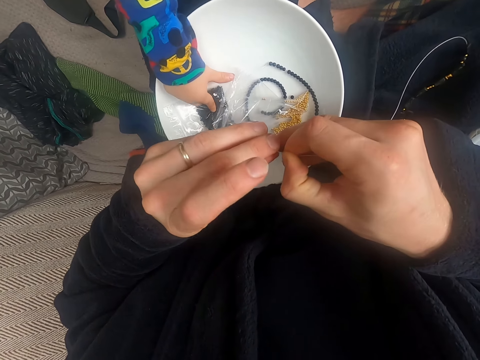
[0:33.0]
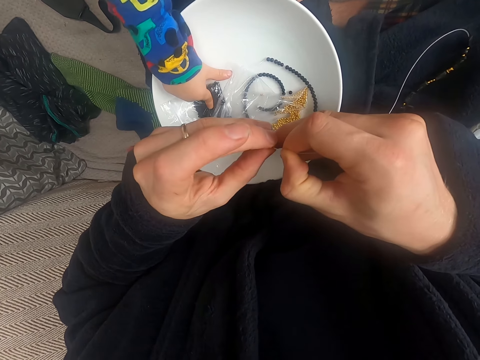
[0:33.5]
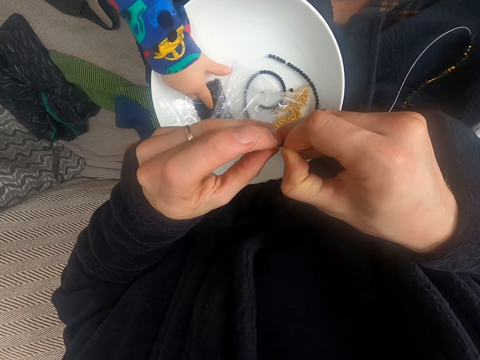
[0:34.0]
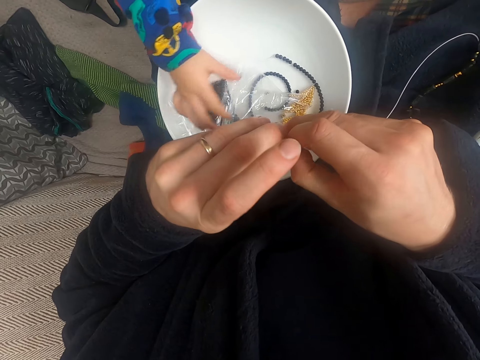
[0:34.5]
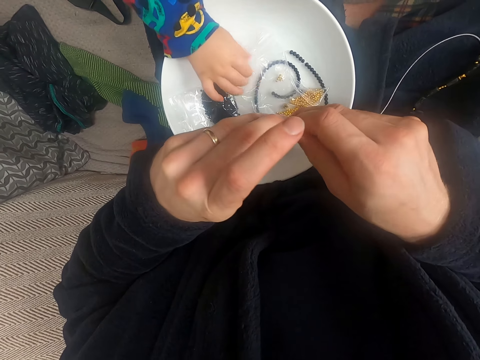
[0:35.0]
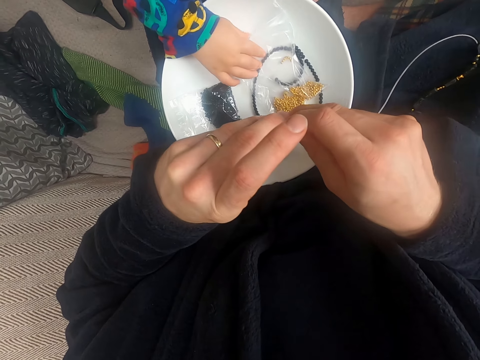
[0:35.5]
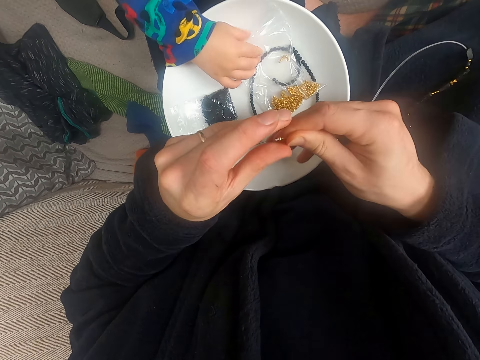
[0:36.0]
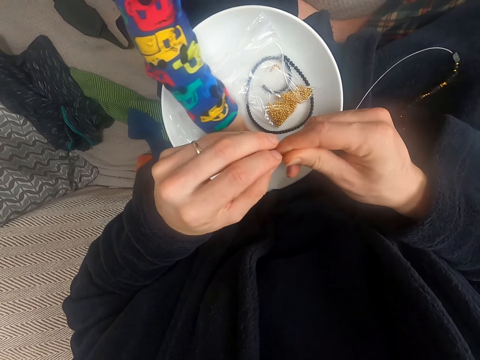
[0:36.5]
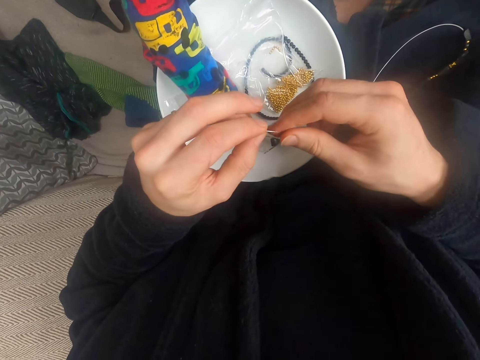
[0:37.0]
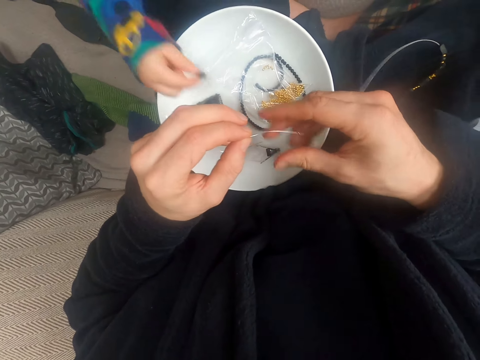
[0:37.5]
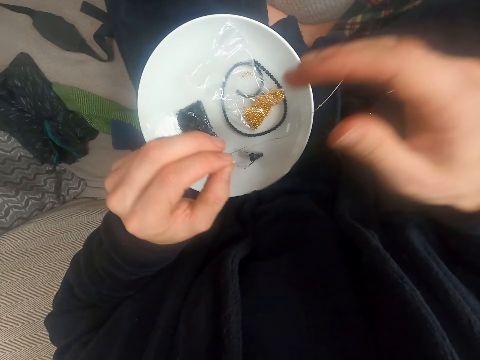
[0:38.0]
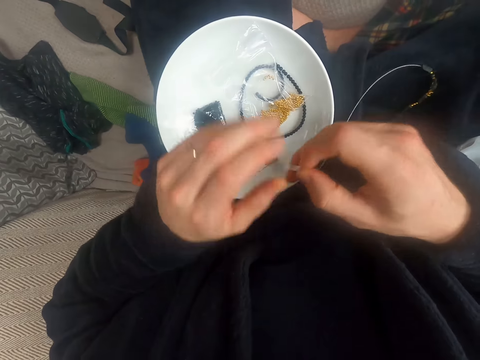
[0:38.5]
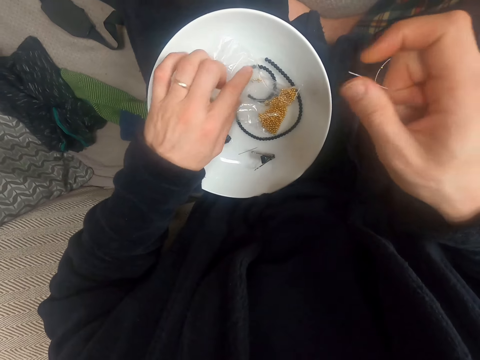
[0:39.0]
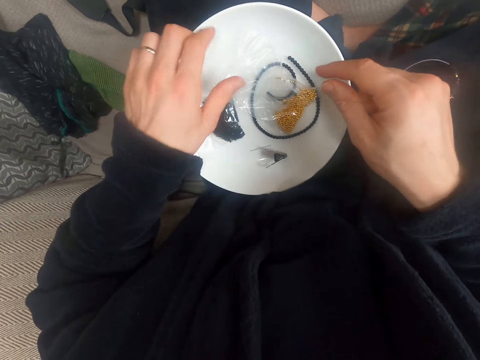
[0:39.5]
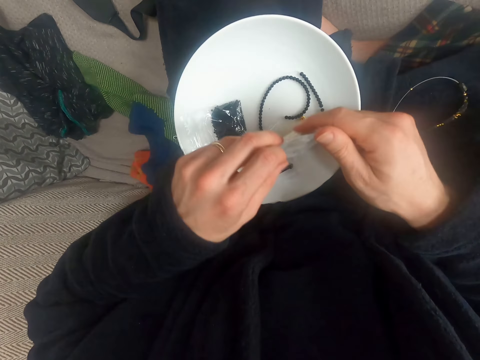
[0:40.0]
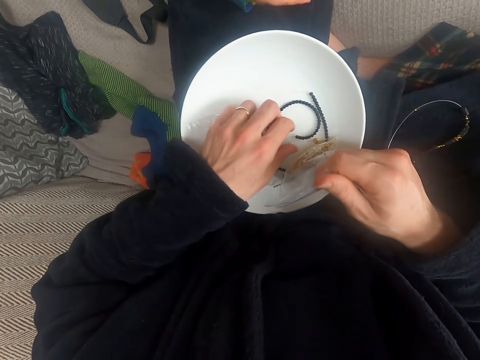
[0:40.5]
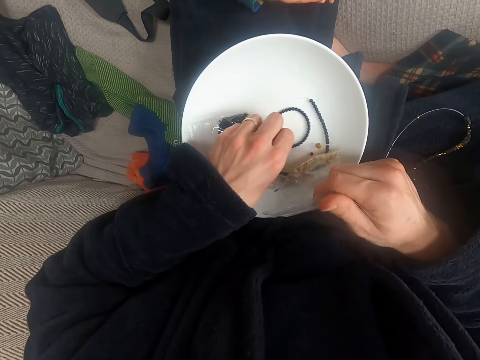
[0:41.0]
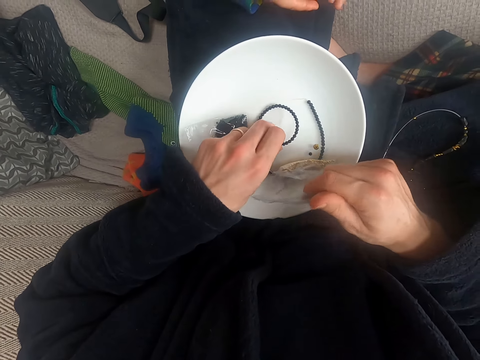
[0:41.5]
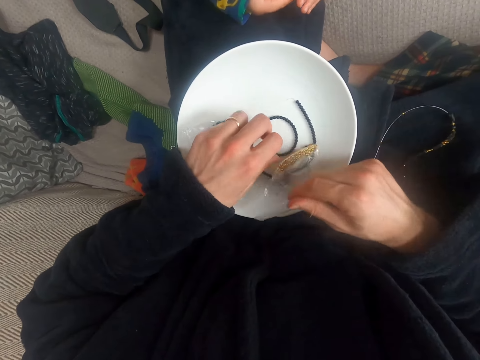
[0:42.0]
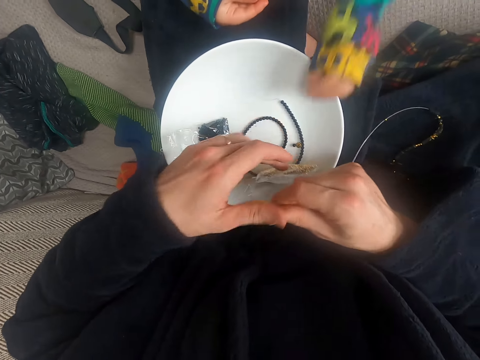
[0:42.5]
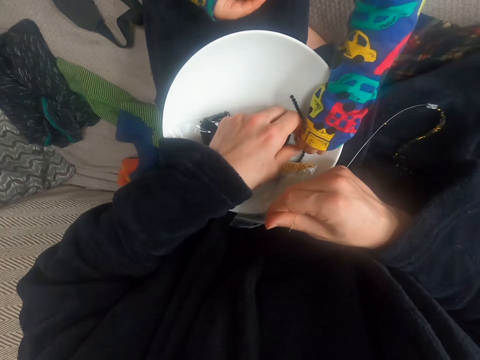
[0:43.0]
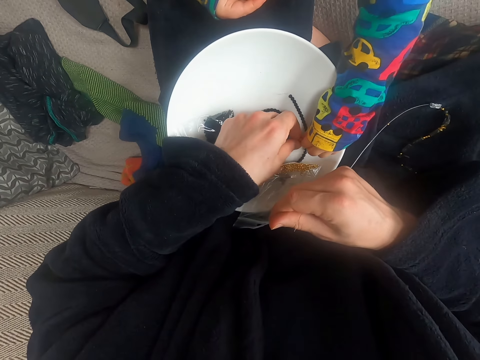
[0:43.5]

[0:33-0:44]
A baby holds a polythene of beads. The baby picks up a bead. The camera wearer touches the beads and strings the beads. They hold the polythene of beads. They string the beads. The baby touches the beads.

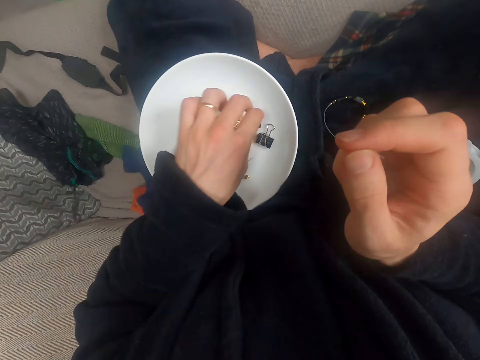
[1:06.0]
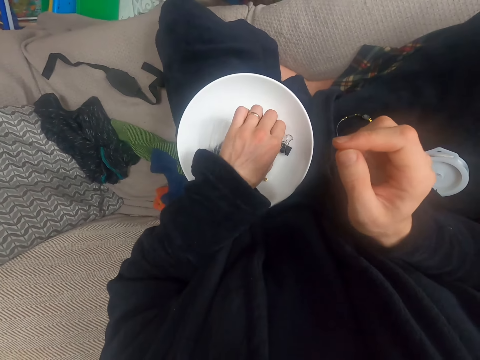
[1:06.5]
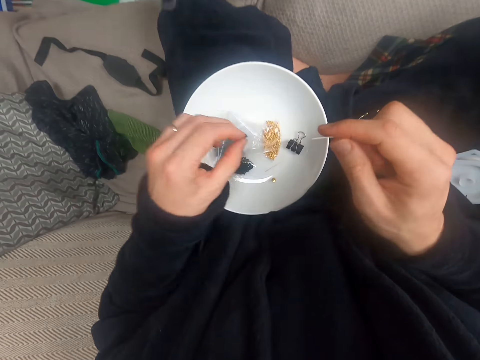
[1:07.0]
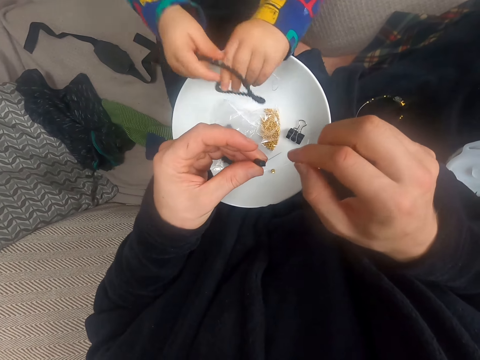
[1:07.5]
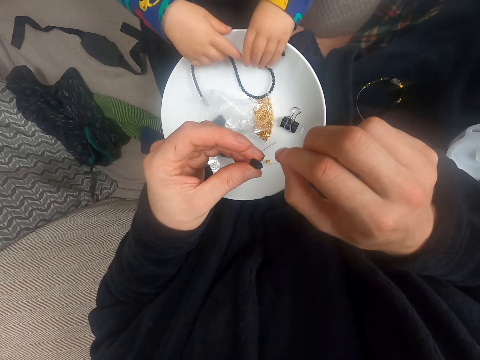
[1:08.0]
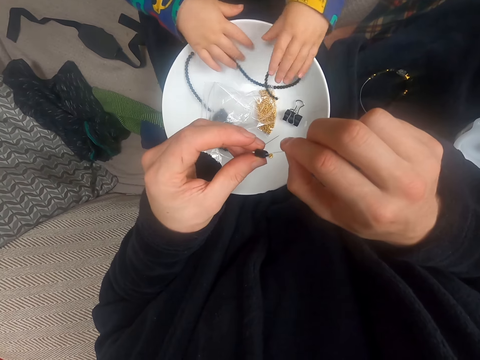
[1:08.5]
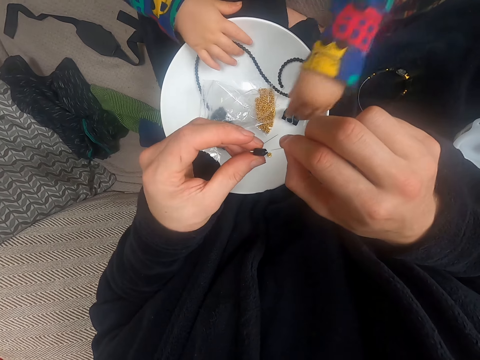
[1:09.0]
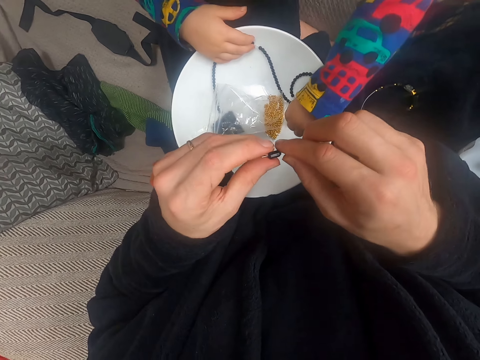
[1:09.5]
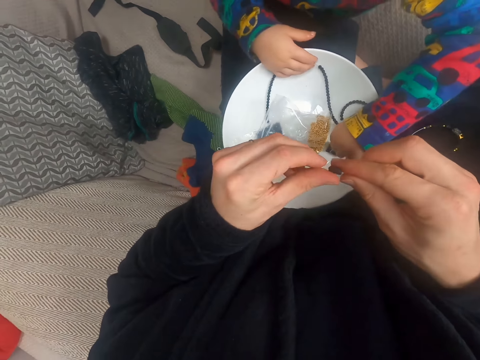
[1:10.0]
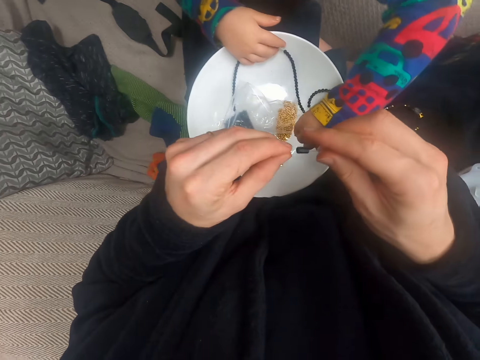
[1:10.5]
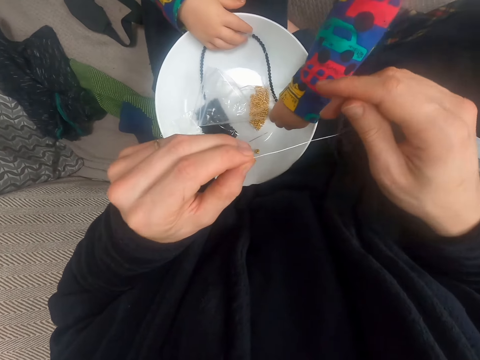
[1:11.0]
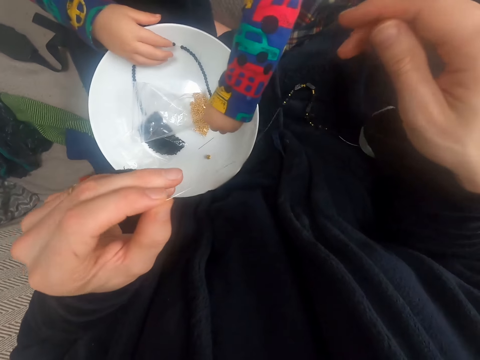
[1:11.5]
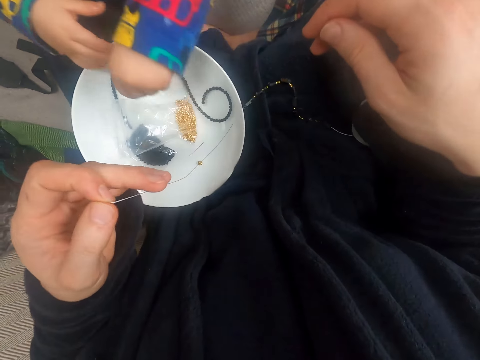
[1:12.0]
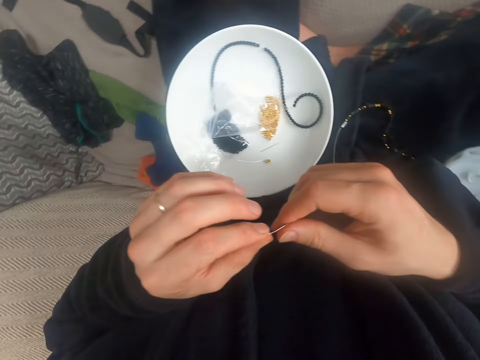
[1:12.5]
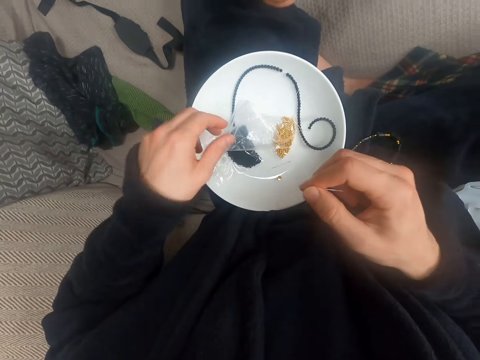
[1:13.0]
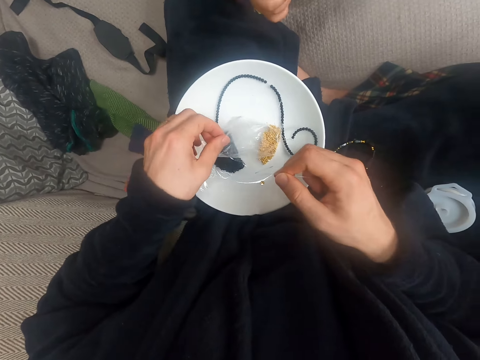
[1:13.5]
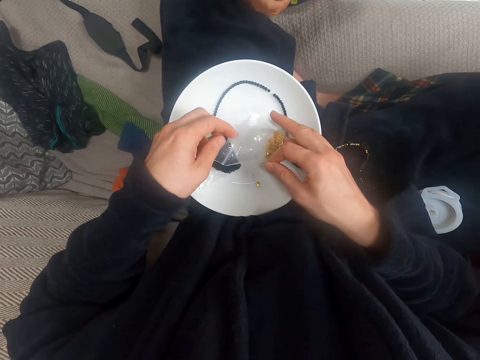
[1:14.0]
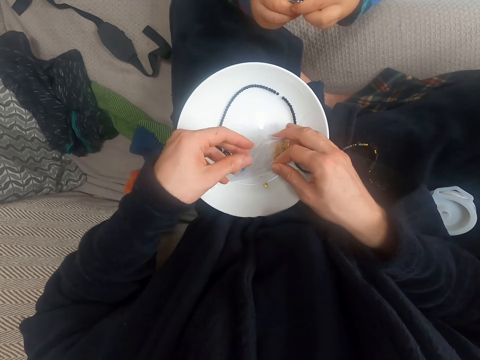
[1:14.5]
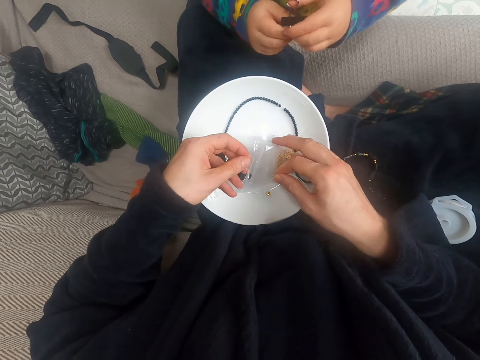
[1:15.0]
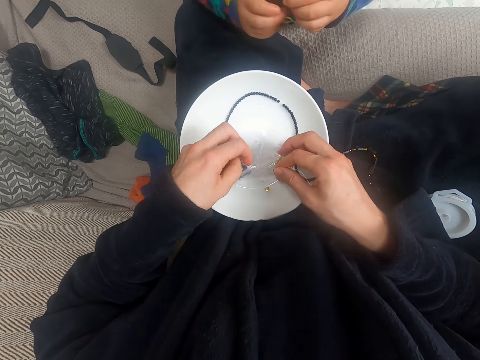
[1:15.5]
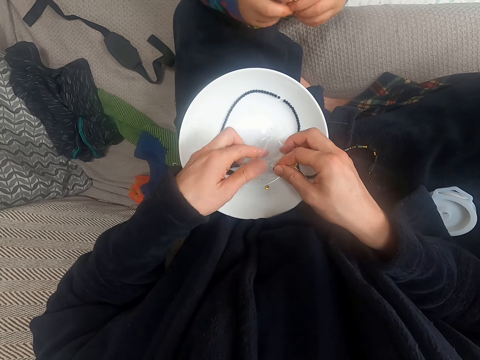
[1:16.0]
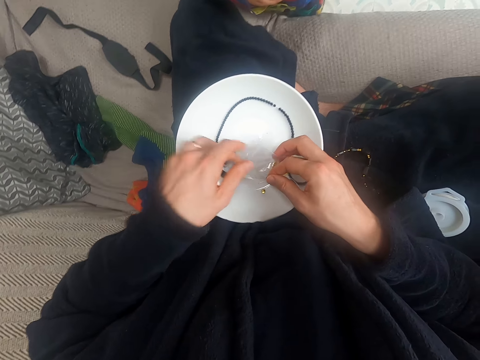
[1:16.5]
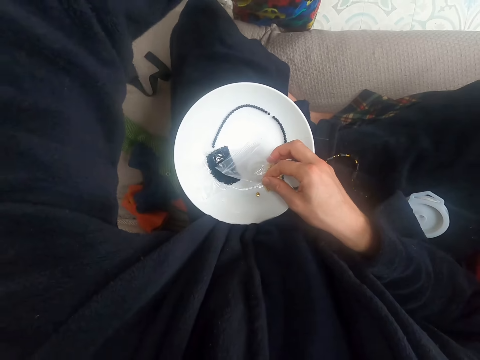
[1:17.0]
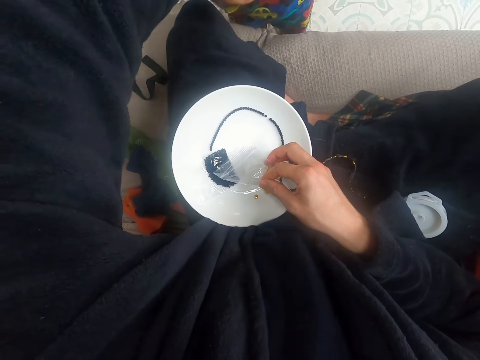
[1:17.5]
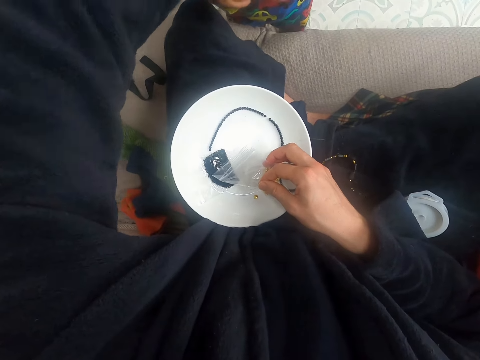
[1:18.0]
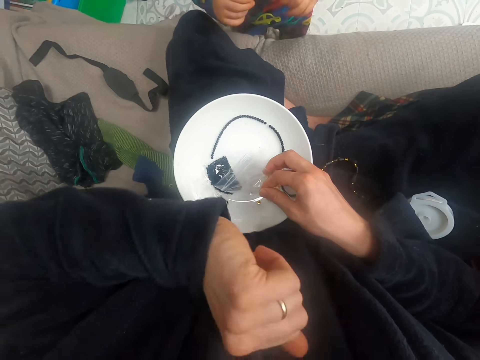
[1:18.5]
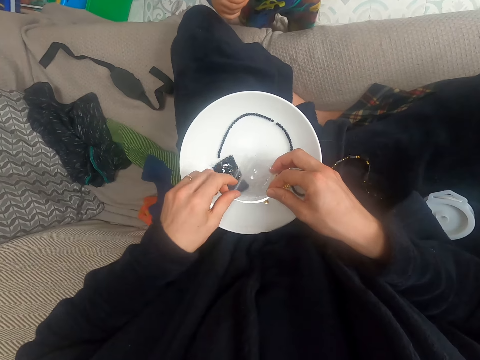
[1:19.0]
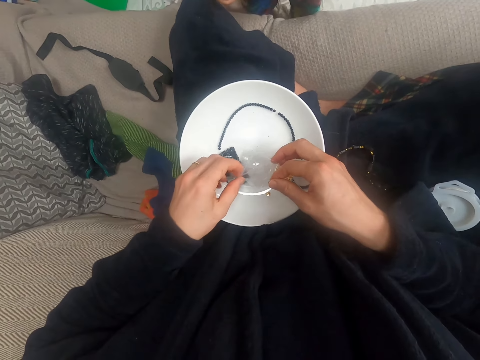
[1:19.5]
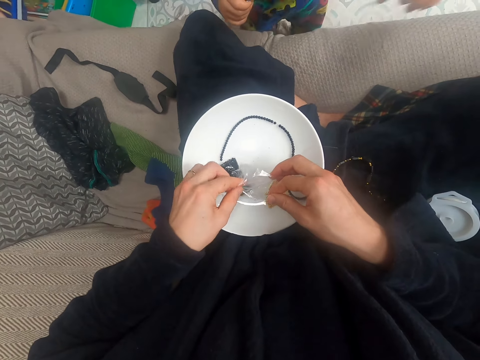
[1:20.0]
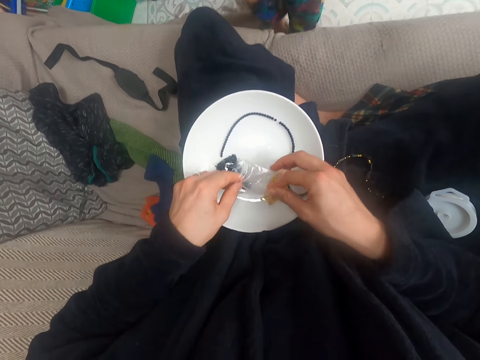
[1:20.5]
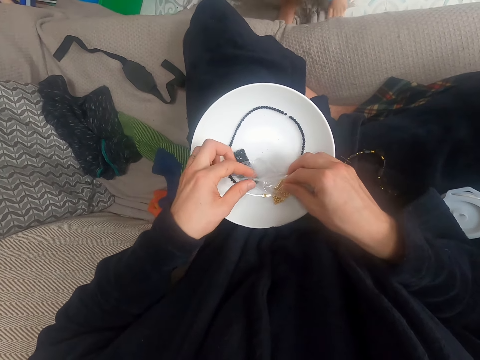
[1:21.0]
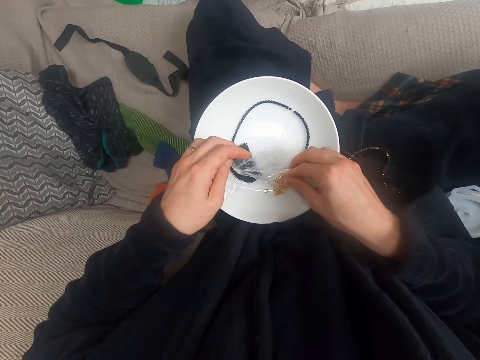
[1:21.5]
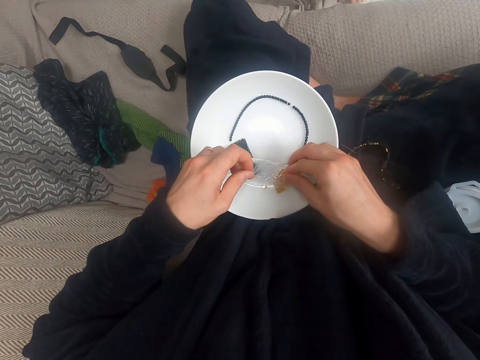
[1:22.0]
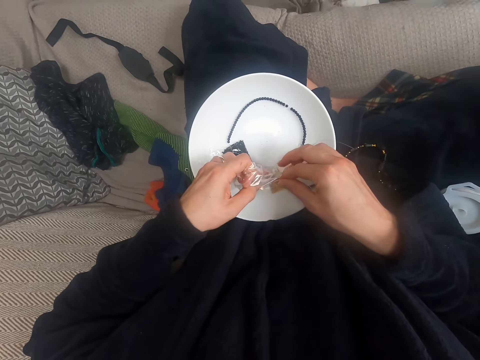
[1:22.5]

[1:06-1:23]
A baby drops a string of beads. The baby puts beads on the plate. The baby picks up a bead. The camera wearer touches the beads. They string the beads and open the polythene of beads. They raise their hand up.
